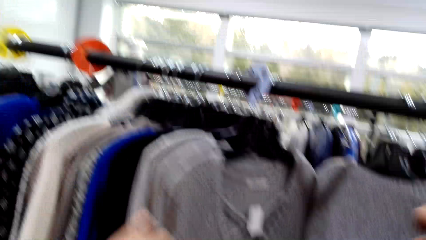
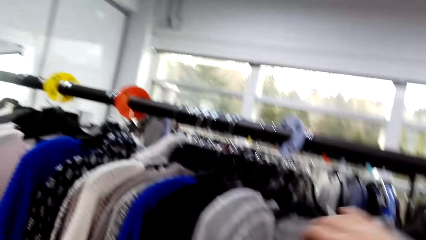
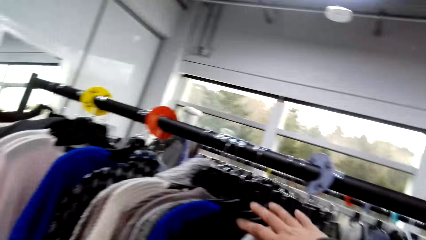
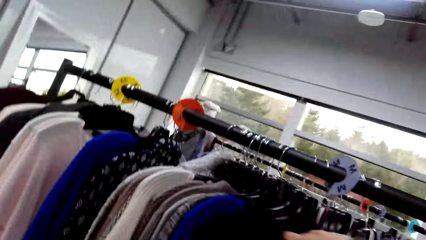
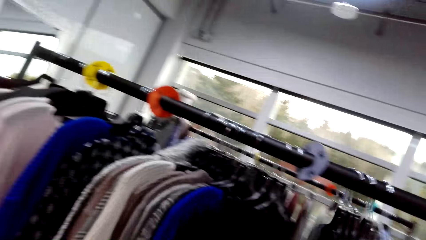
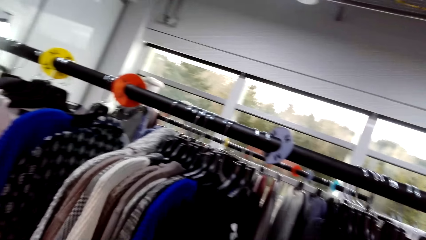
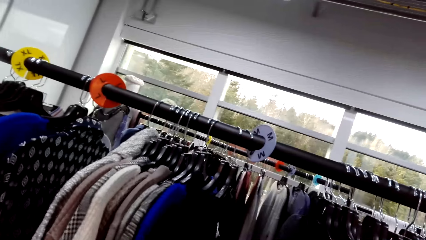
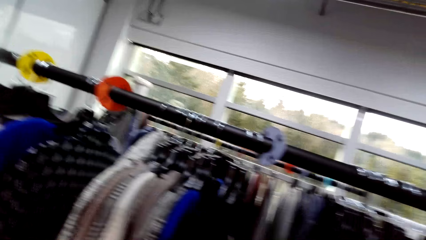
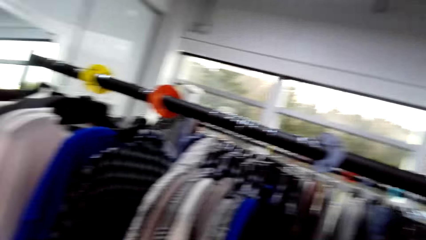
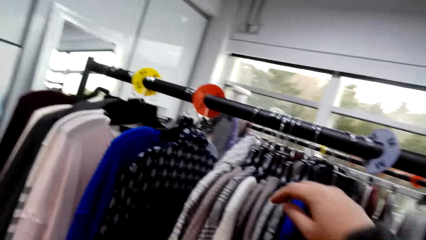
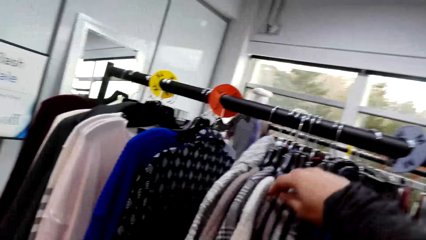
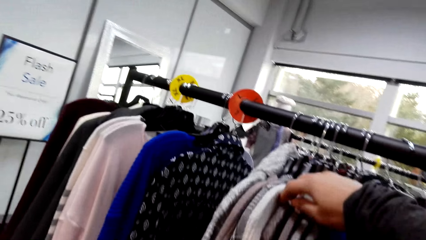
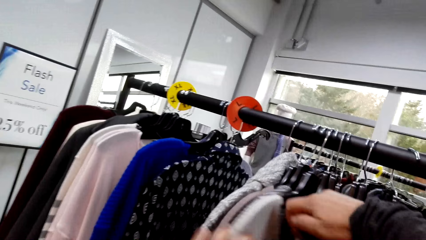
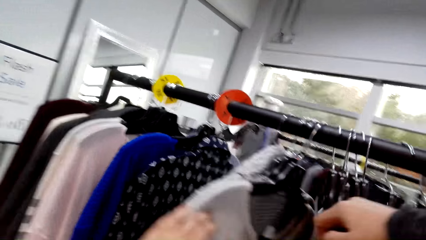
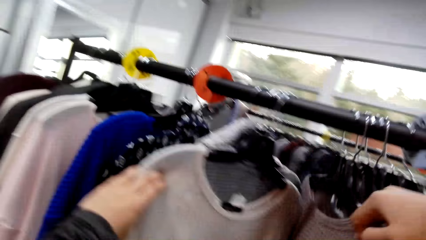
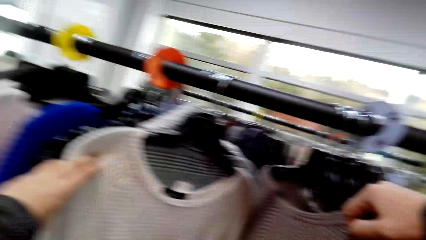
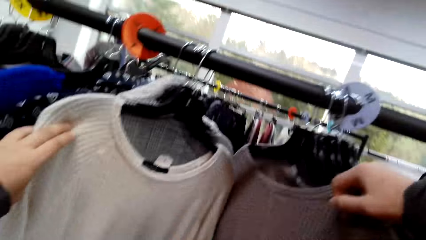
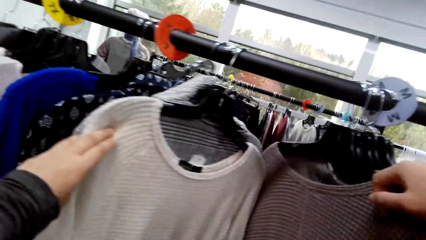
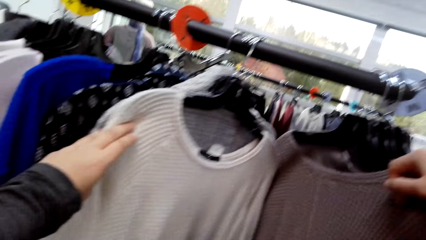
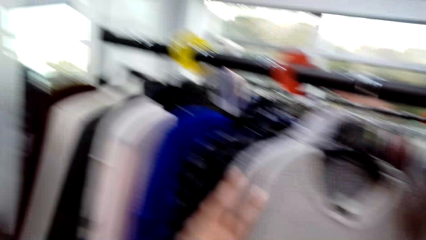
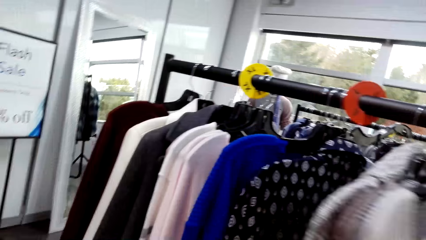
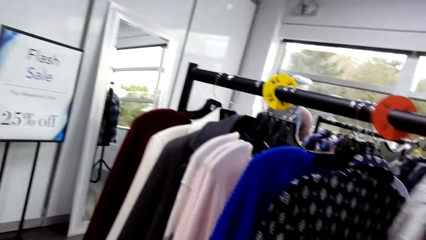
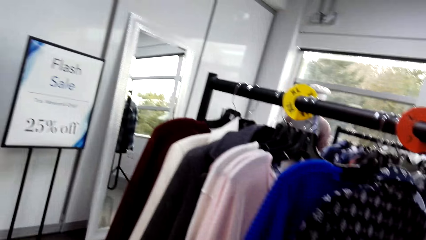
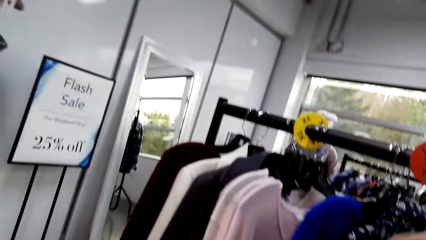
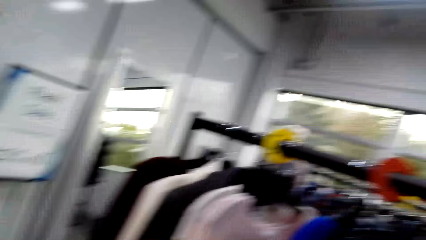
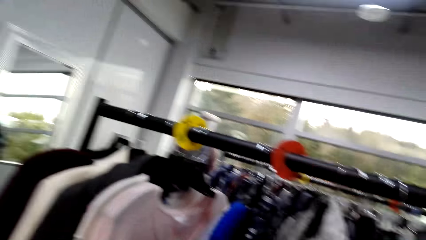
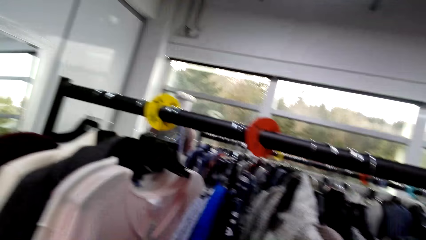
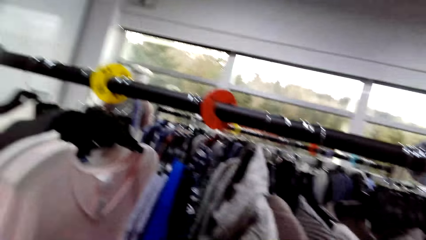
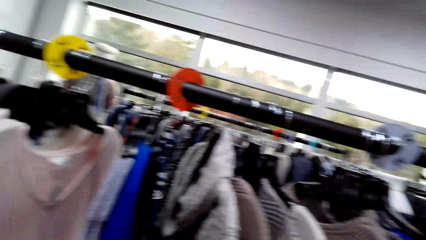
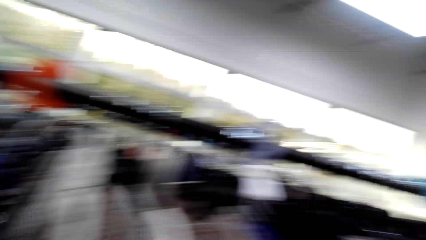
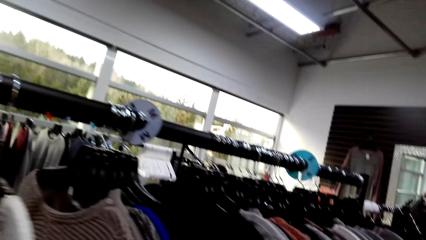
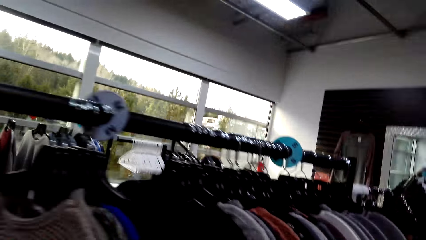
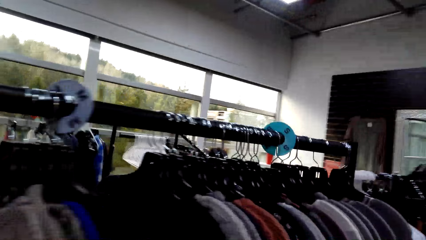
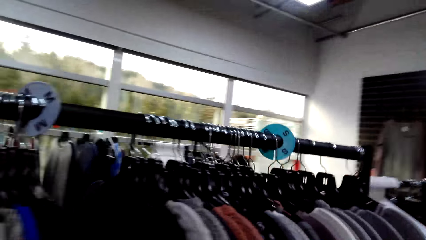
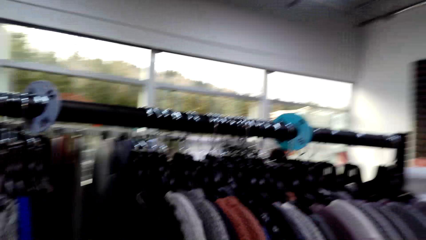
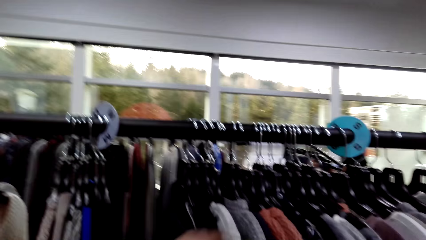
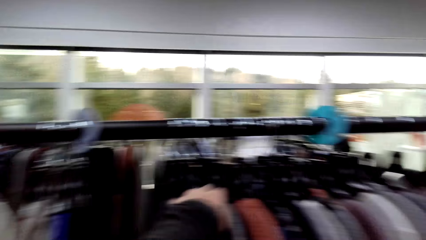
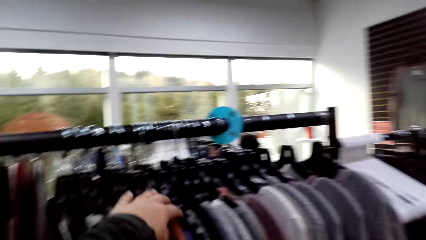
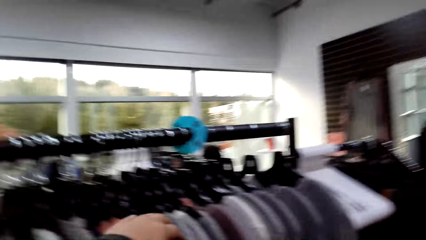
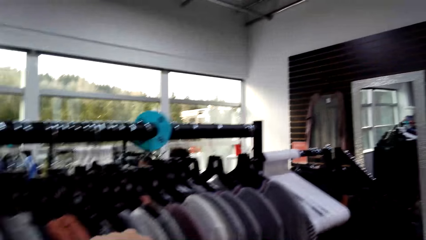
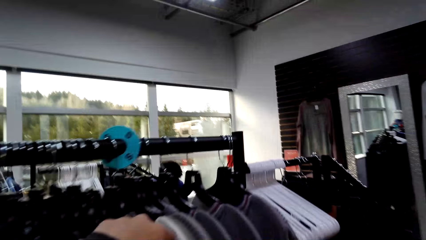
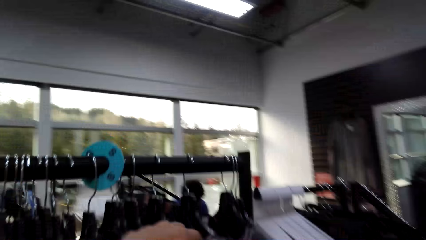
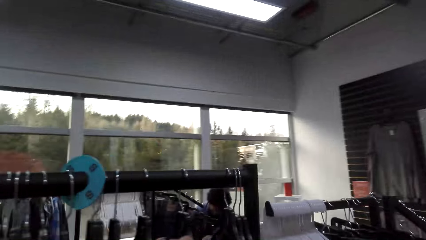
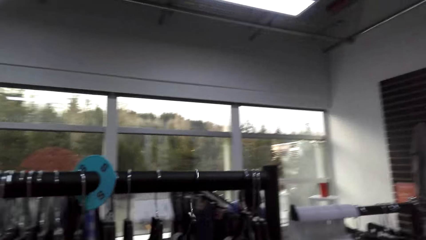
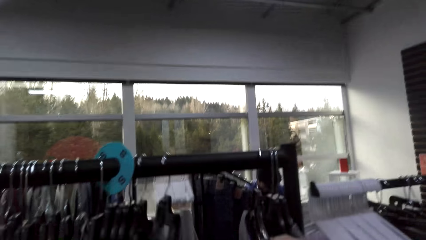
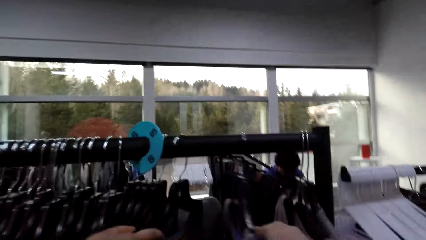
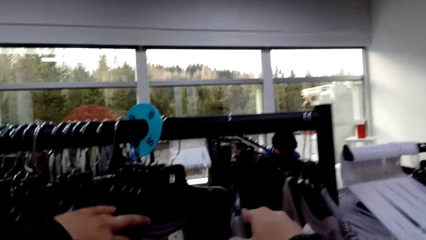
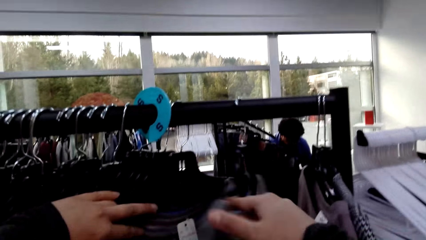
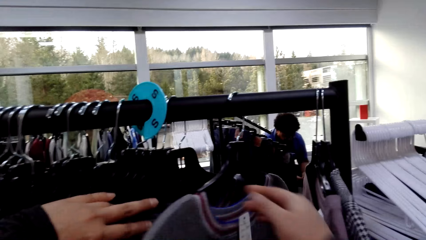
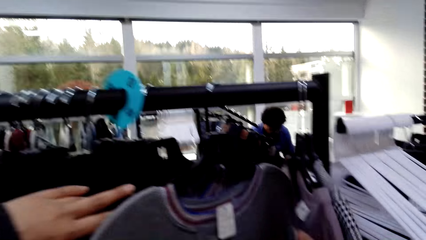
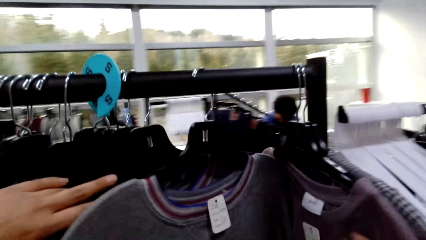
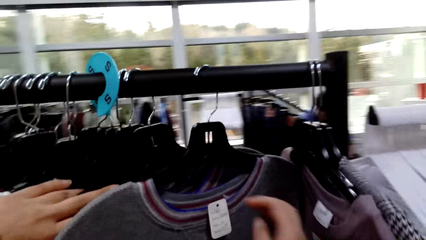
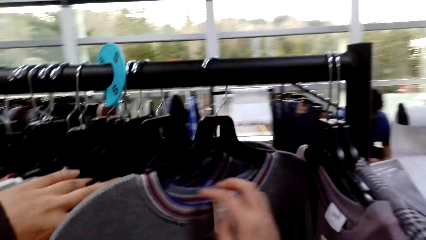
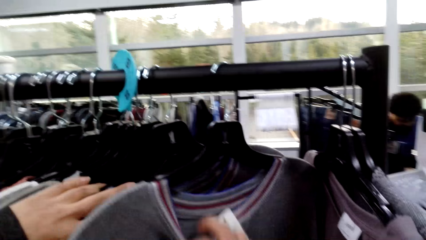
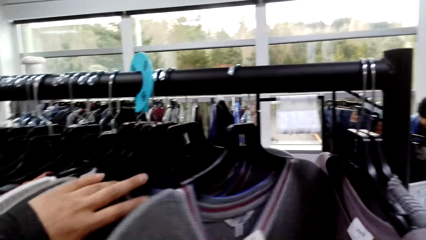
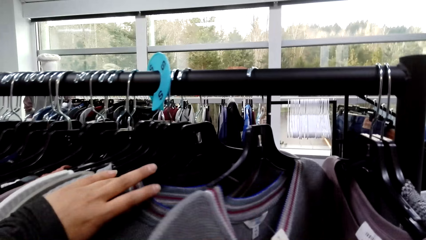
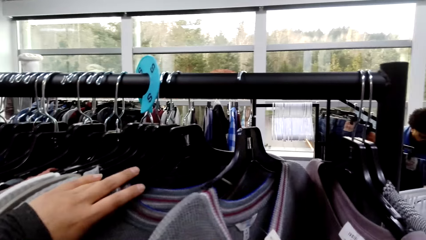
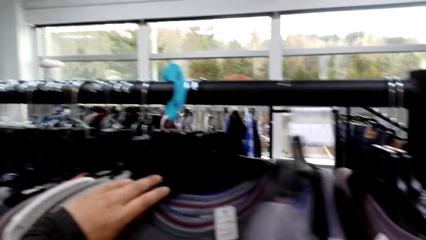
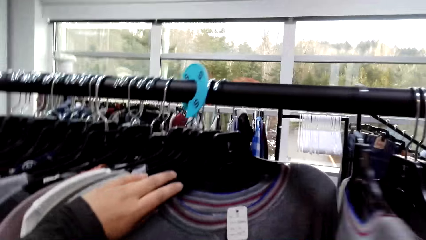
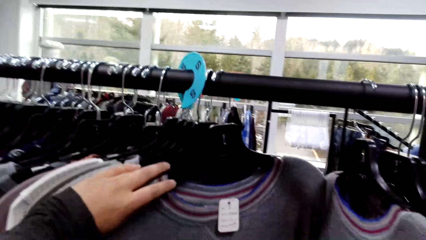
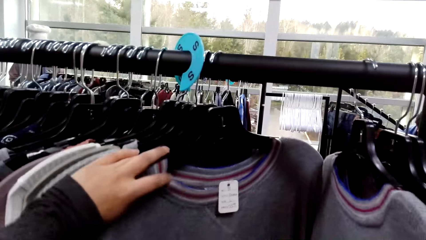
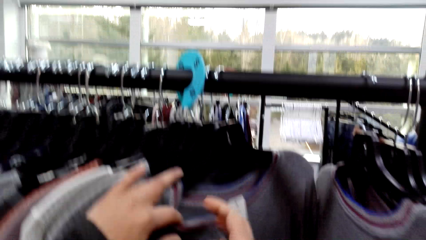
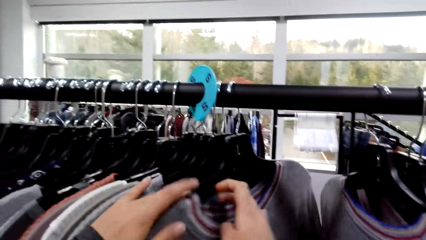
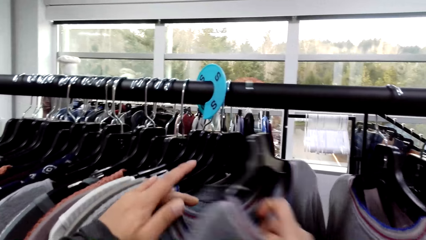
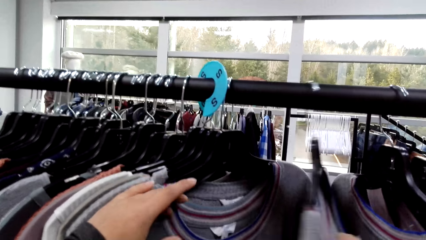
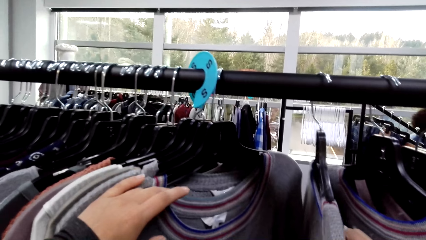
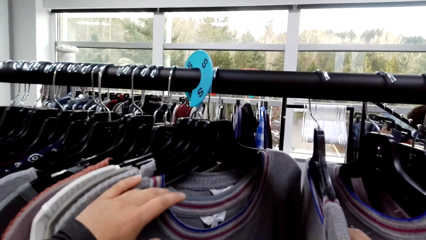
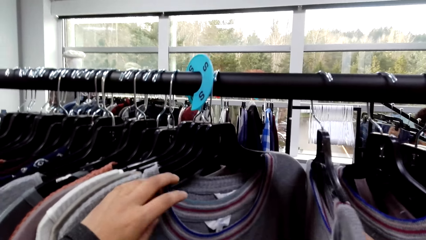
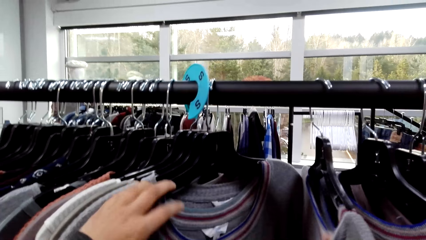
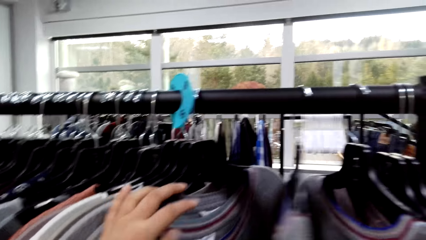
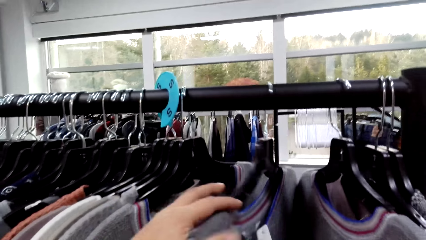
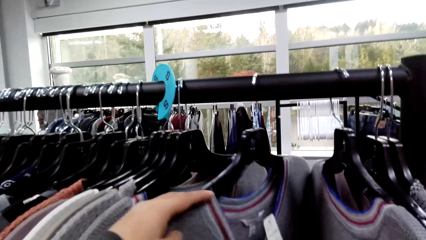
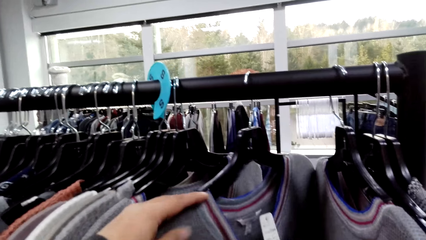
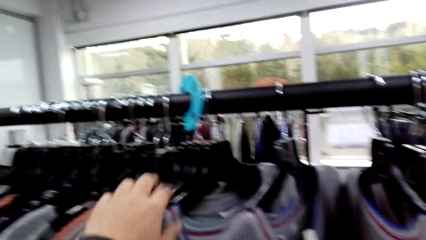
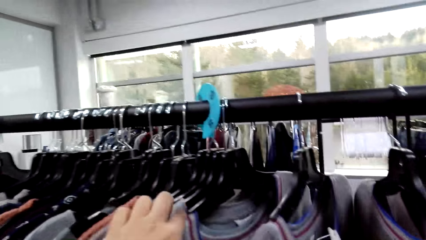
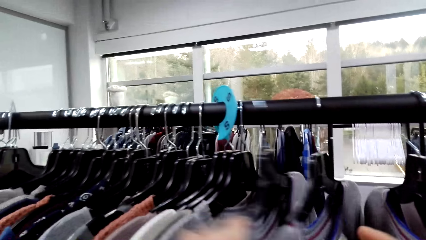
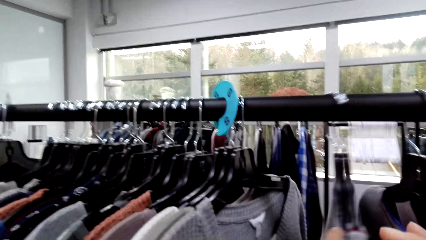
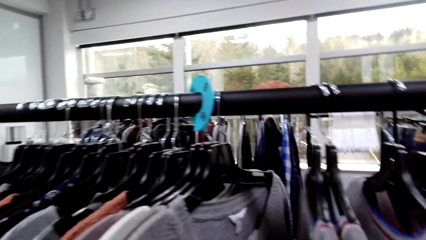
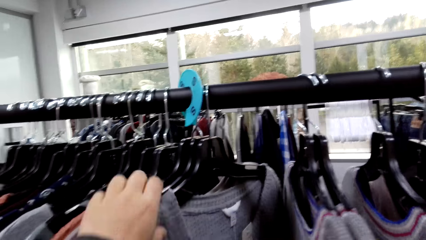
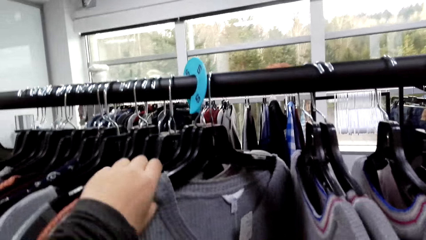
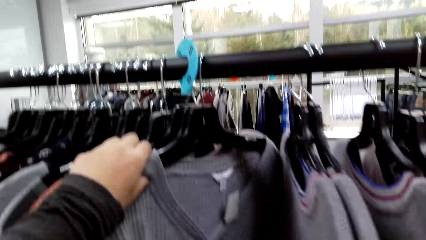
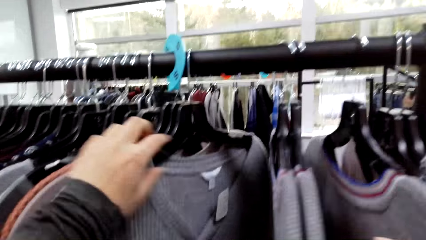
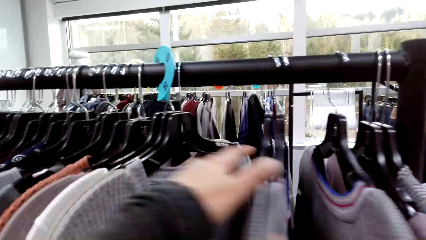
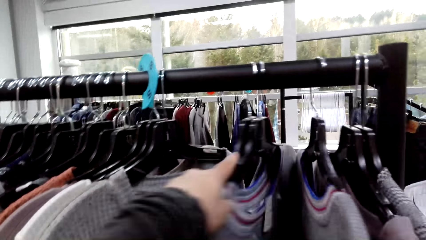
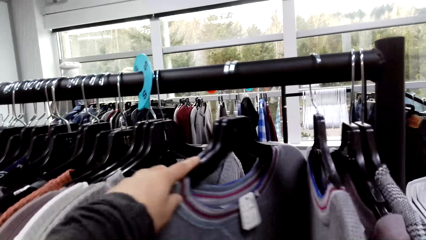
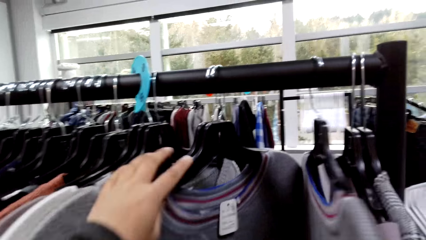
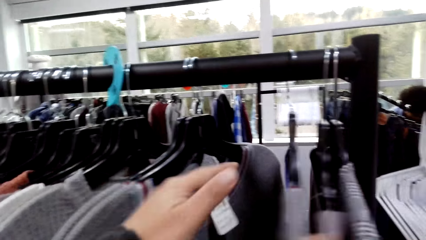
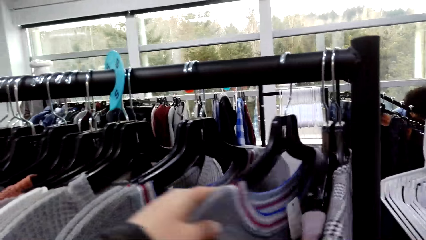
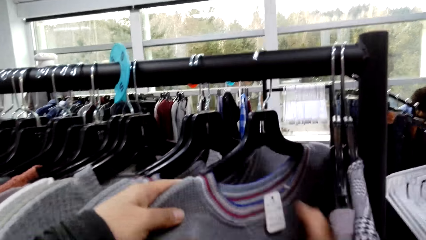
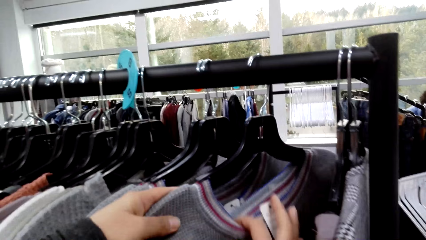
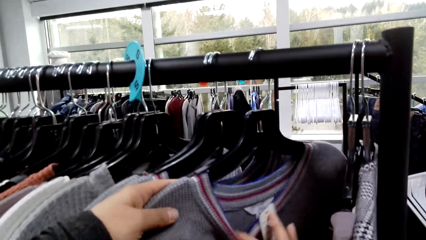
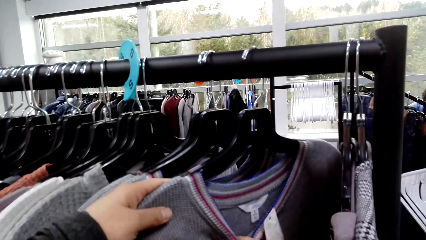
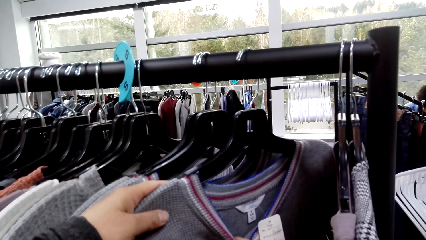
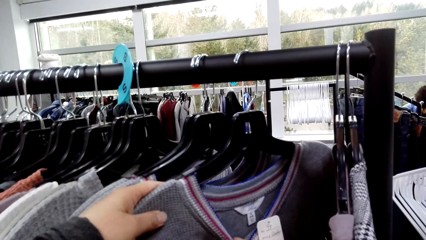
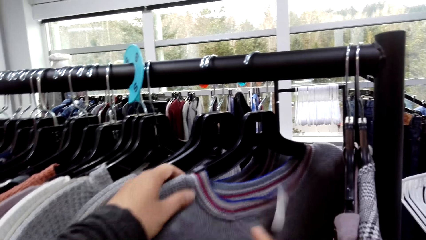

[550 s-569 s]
The camera wearer moves apparel. They move the apparel again. They move around. They touch the apparel. They touch the apparel again. They hold the apparel. They hold the apparel again. They move the apparel, hold the apparel, move the apparel, hold the apparel and move the apparel. They hold the apparel. They hold the apparel again. They move the apparel, hold the apparel and touch the apparel.
